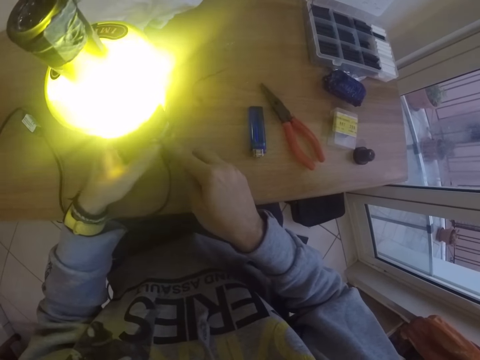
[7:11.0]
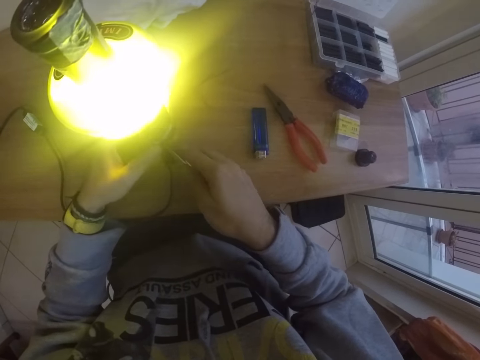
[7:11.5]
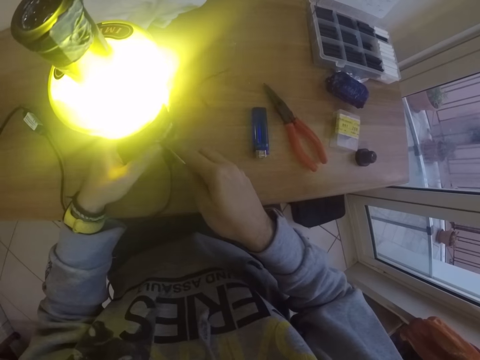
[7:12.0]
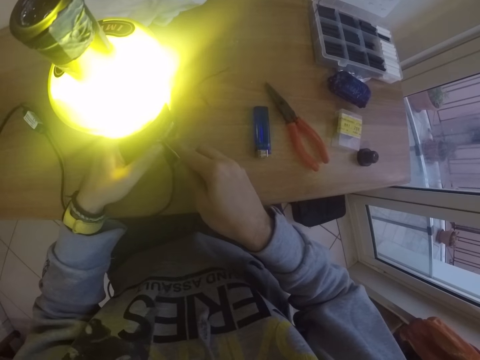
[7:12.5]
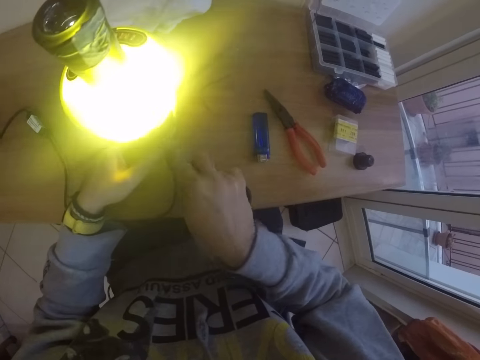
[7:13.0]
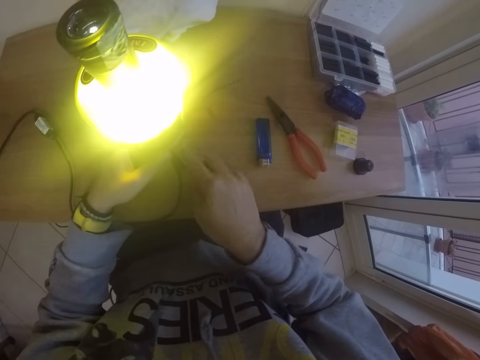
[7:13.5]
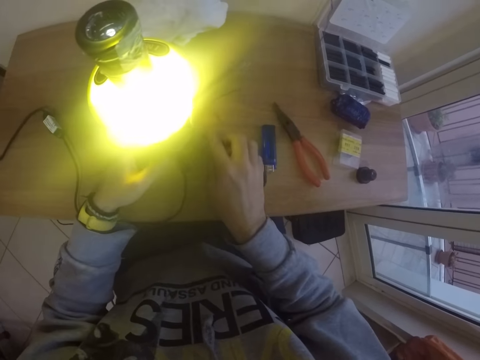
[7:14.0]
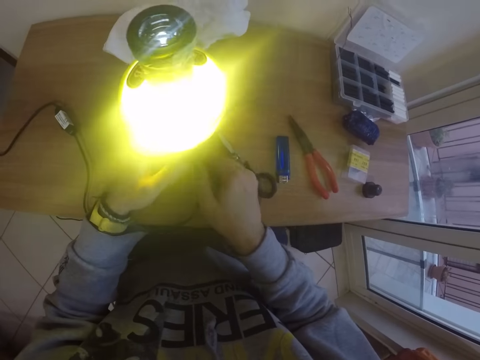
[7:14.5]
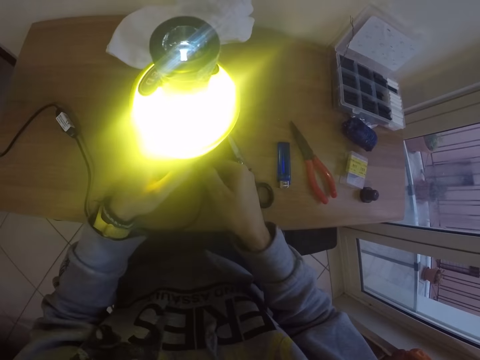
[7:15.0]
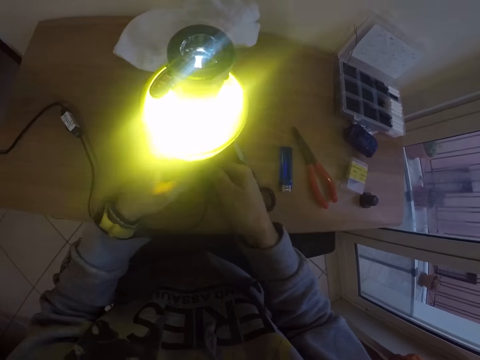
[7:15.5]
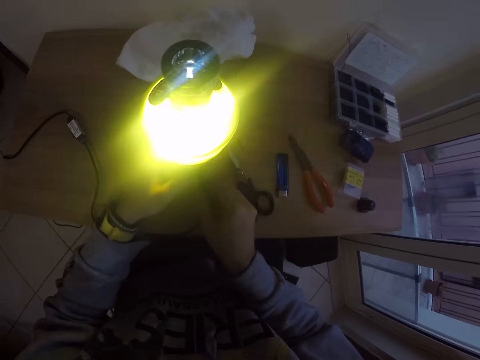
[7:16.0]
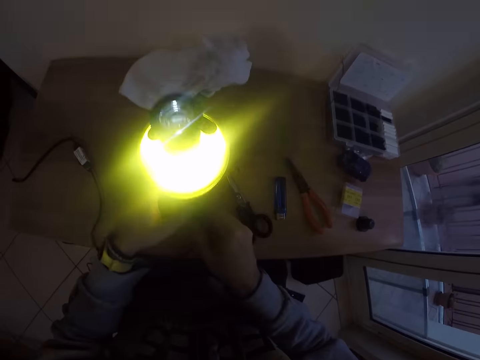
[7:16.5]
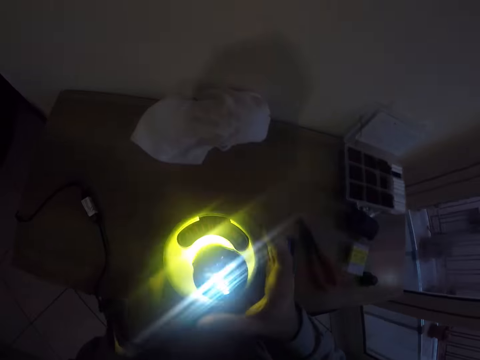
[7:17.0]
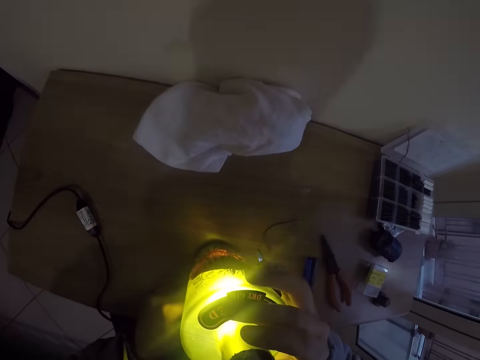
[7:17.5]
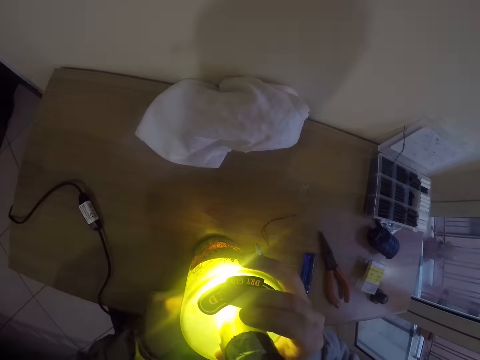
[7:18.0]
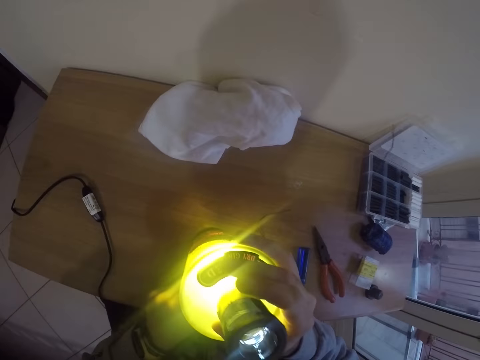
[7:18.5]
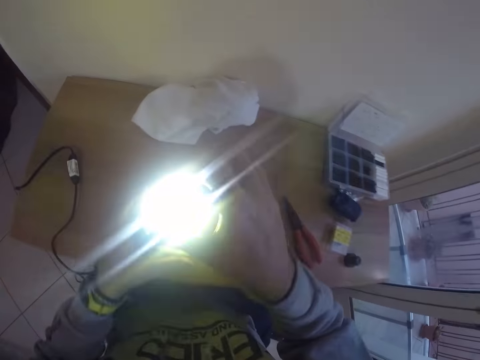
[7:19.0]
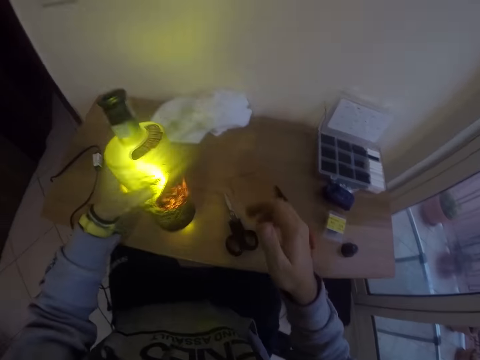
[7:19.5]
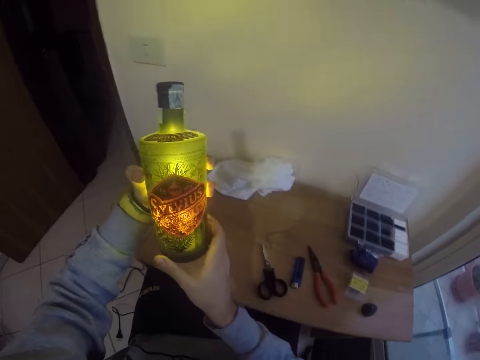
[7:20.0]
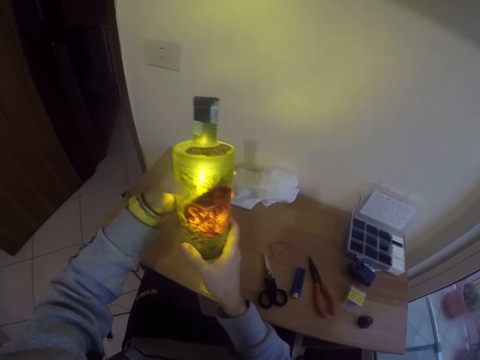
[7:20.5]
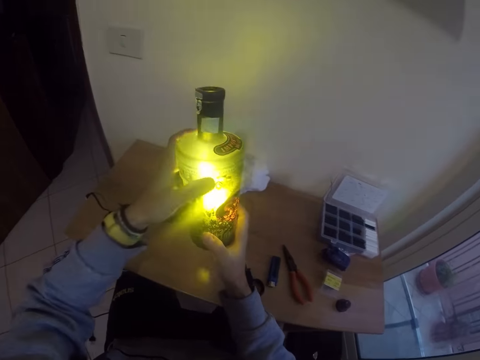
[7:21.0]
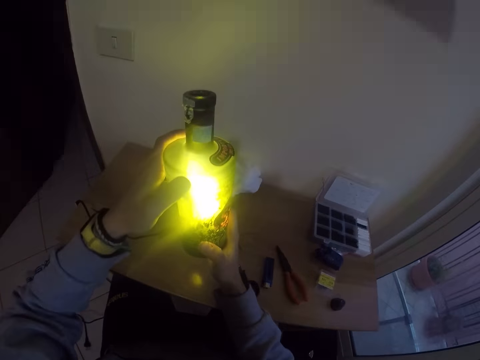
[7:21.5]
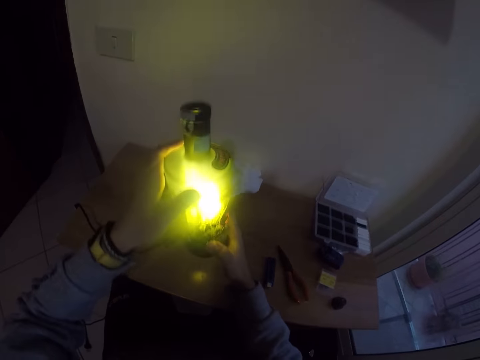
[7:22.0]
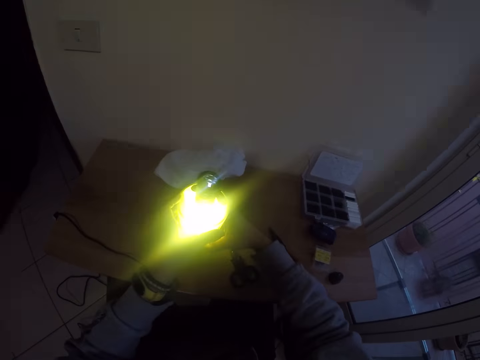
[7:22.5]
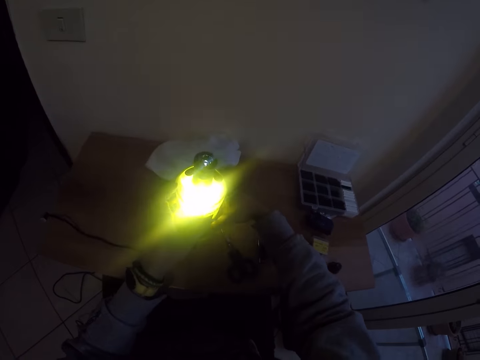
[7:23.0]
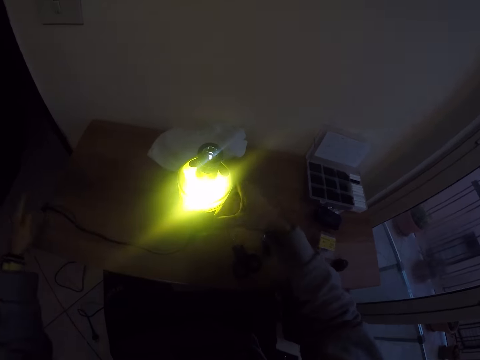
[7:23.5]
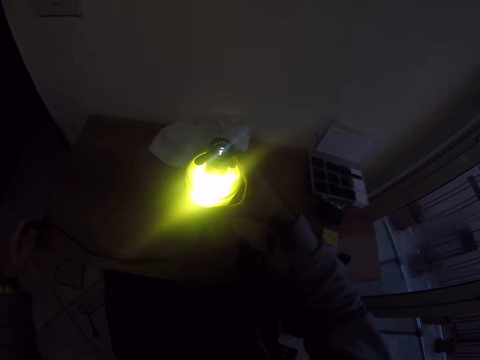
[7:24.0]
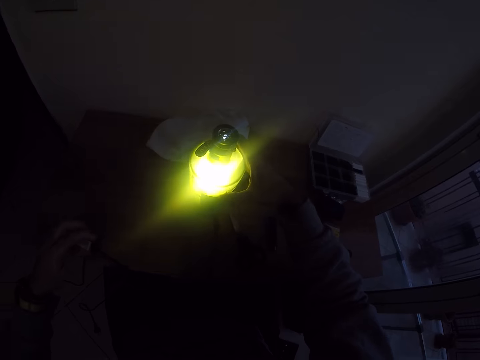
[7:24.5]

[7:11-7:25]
The camera wearer places the pair of scissors on the desk with his right hand. He pushes the cable inside the bottle lamp with his right hand. He fixes the cable on the lamp. He grips the bottle lamp on the desk with both hands. He removes his hand from the lamp. He lifts the bottle lamp from the desk with his left hand. He shakes the bottle lamp with both hands. He holds the lamp with the other hand. He places the bottle lamp on the desk with both hands. He adjusts the cable on the desk with his left hand and adjusts the bottle lamp with his right hand. He takes the cable.

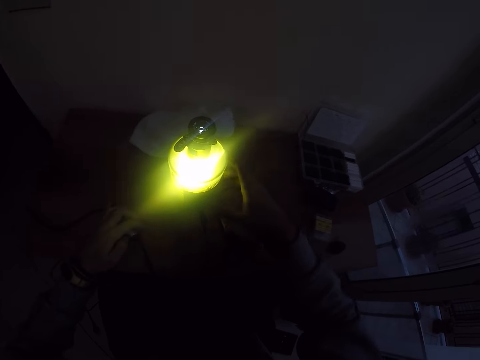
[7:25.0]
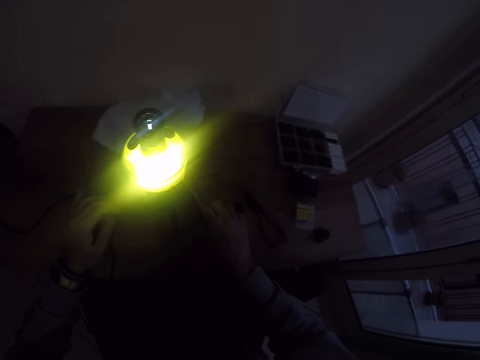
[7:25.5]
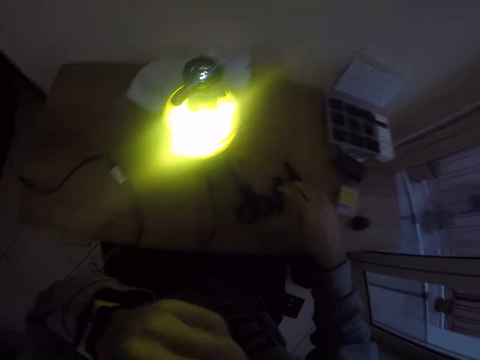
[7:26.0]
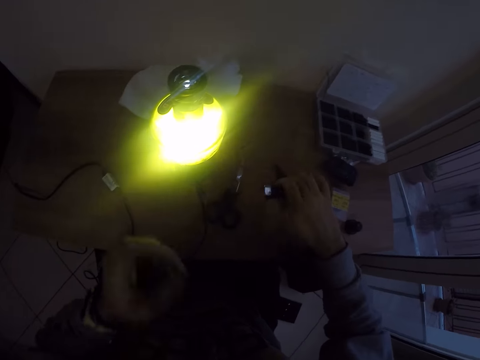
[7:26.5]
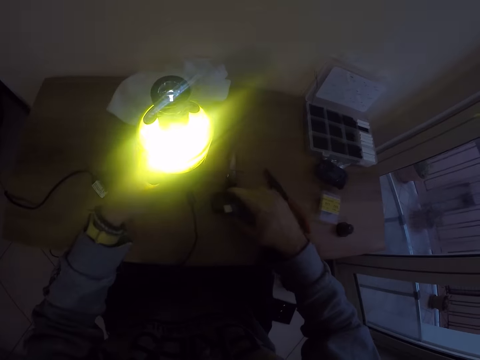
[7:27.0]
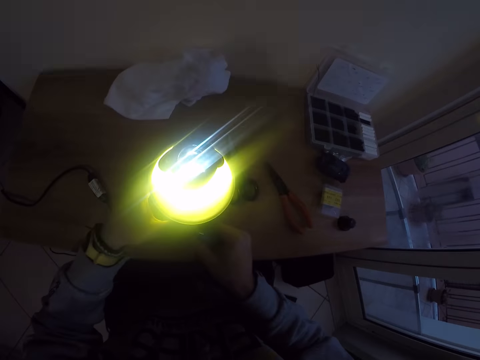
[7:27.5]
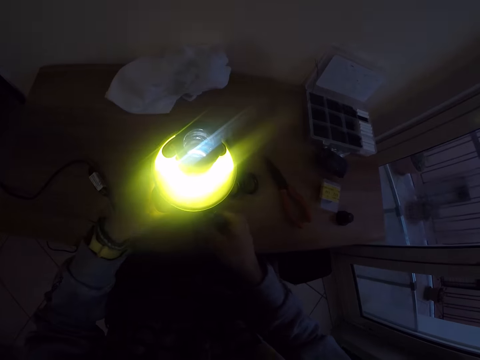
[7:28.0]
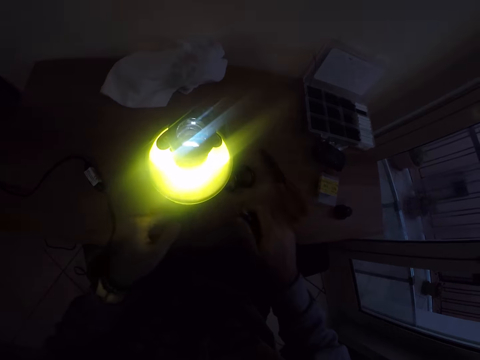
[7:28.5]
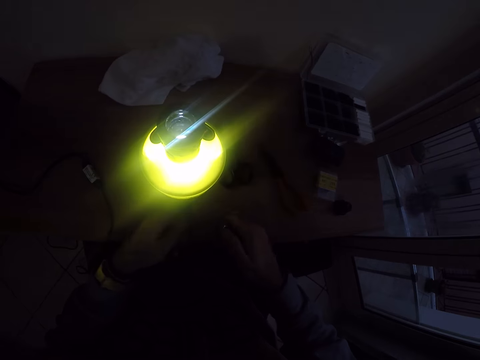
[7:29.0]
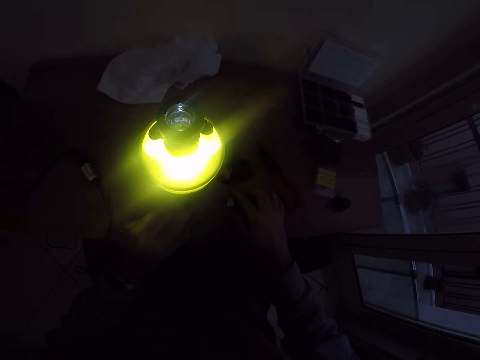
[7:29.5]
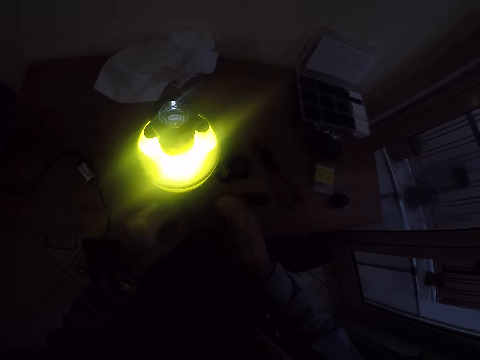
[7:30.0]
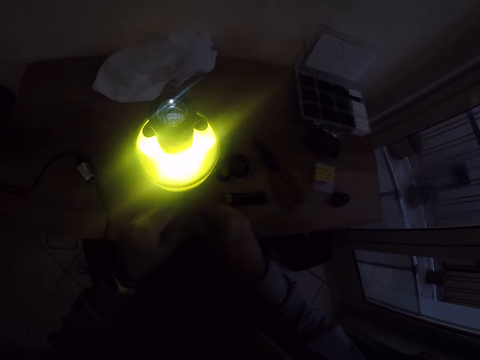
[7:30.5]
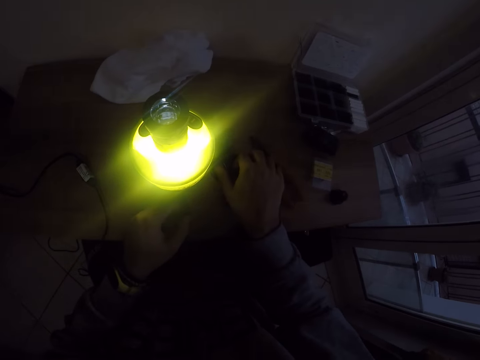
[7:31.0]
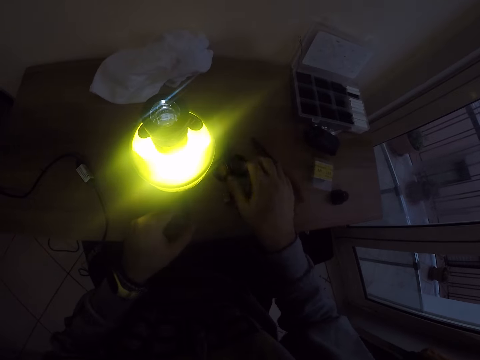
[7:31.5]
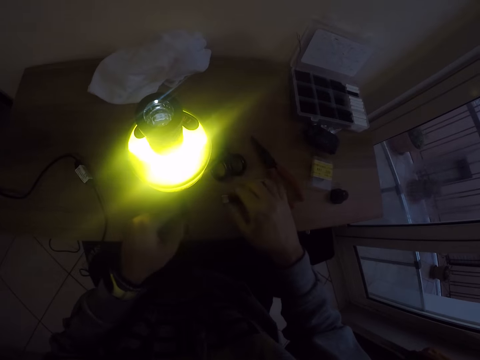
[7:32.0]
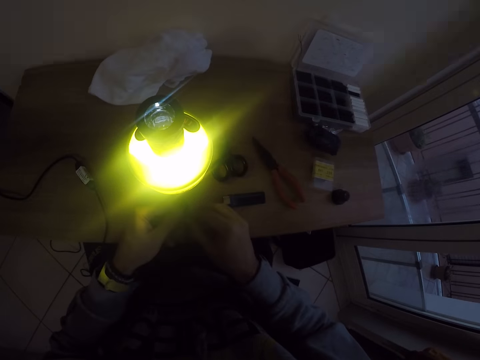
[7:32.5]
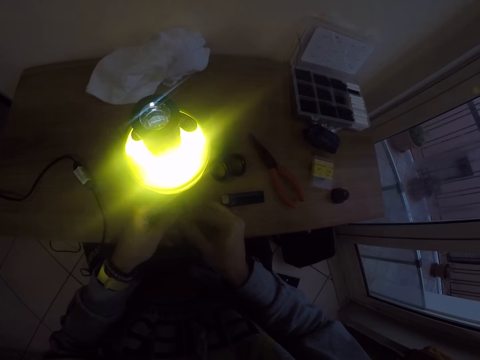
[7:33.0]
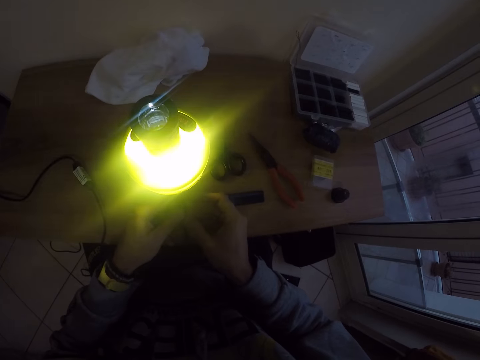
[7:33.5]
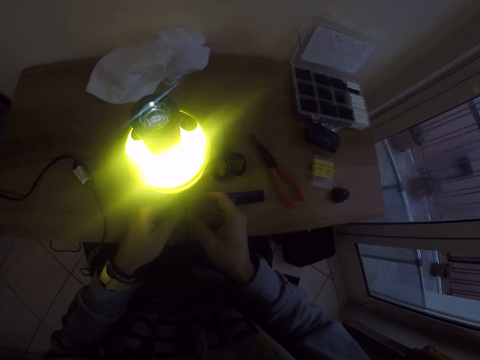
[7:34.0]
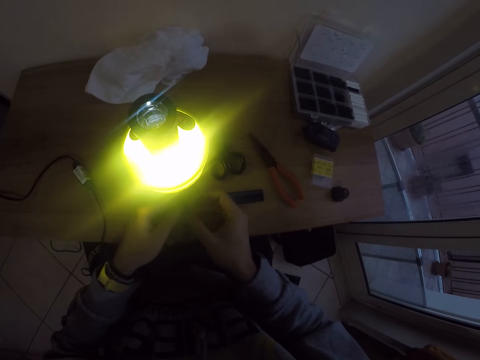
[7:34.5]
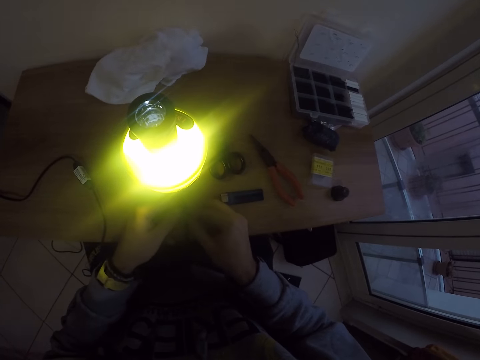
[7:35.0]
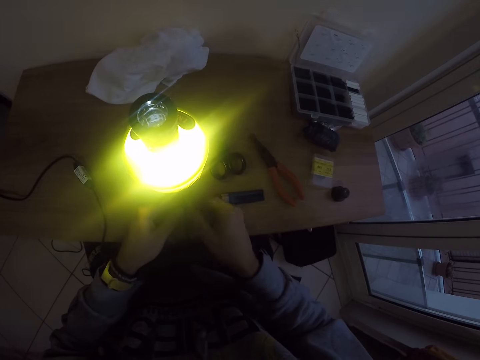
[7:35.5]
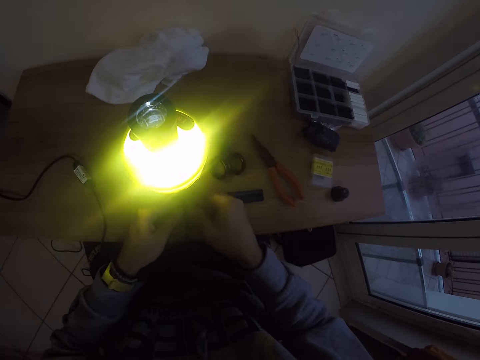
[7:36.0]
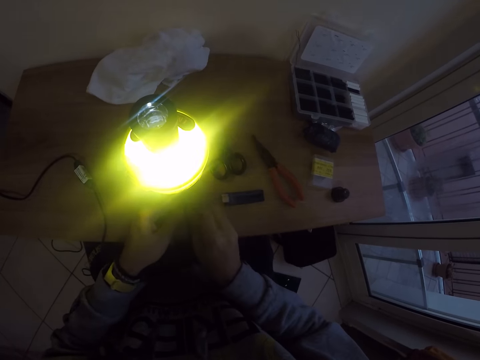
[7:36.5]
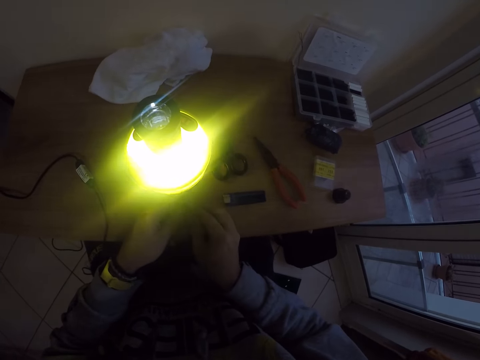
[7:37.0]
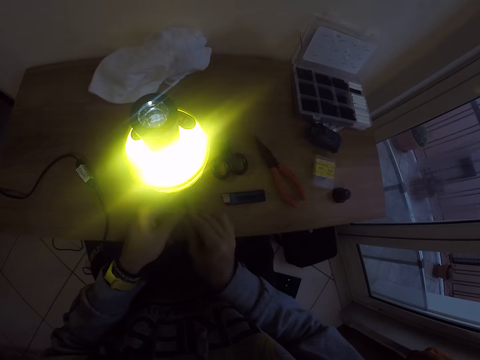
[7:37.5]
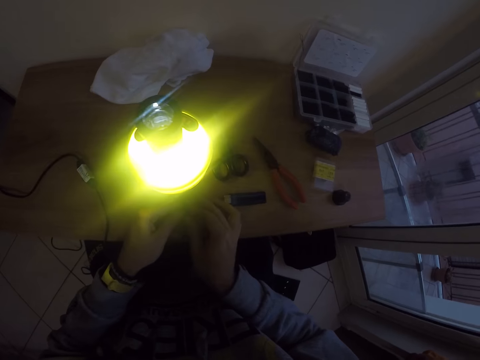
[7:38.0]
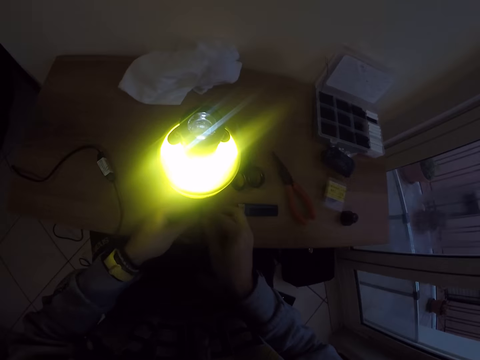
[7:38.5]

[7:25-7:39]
The camera wearer removes his hand from the cable. He puts the cable on the table. He moves the scissors. He removes his hand from the lamp. He picks a lighter from the desk with his right hand. He holds the bottle lamp on the desk with his left hand. He moves the scissors. He moves the lamp. He pushes the cable inside the bottle lamp with his right hand. He touches the cable. He places the lighter on the desk with his right hand. He holds the cable with his left hand. He removes his hand from the lamp. He touches the cable. He pushes the cable inside the bottle lamp with both hands. He touches the pair of scissors on the desk with his right hand. He touches the lighter. He pushes the cable inside the bottle lamp with both hands. He fixes the cable.
